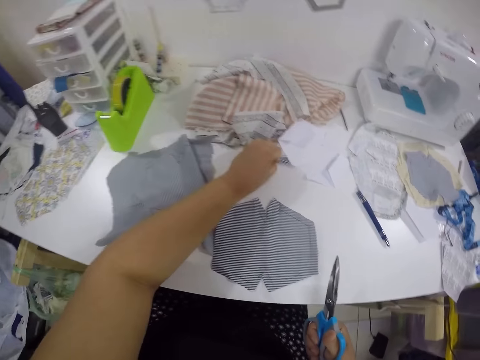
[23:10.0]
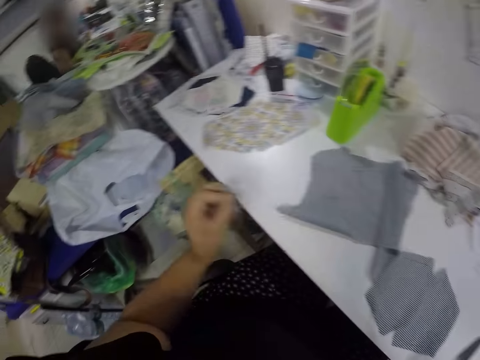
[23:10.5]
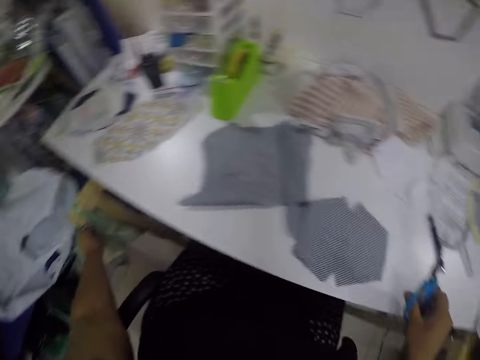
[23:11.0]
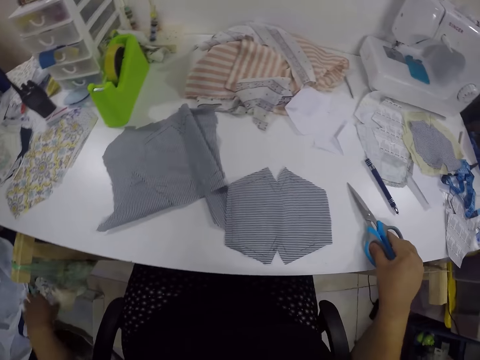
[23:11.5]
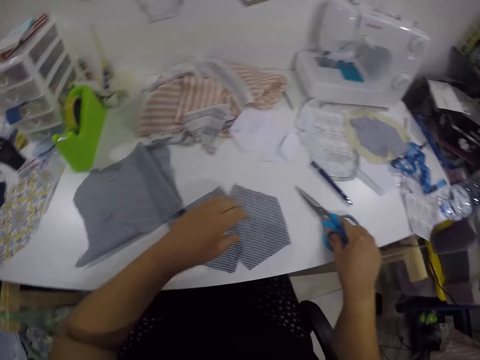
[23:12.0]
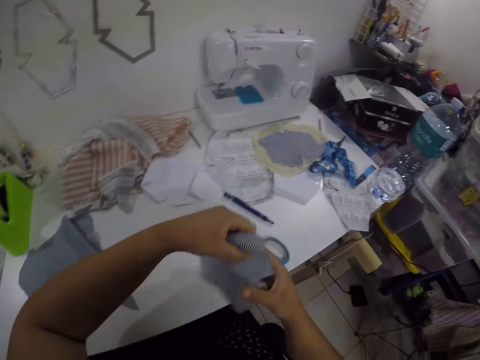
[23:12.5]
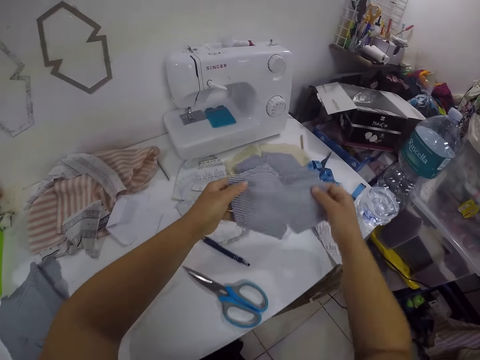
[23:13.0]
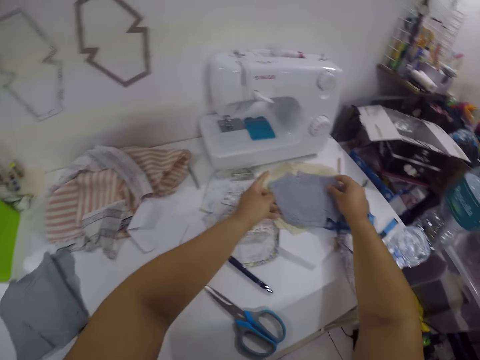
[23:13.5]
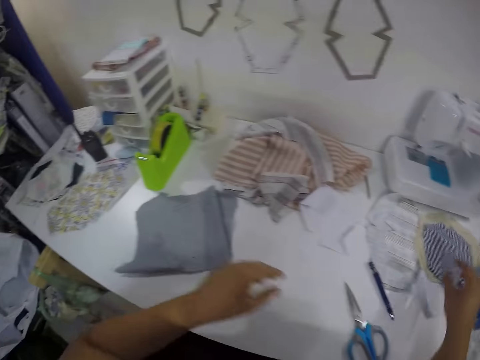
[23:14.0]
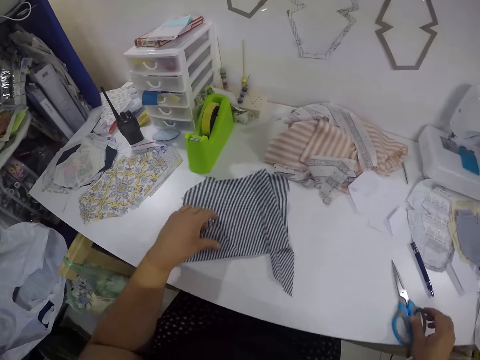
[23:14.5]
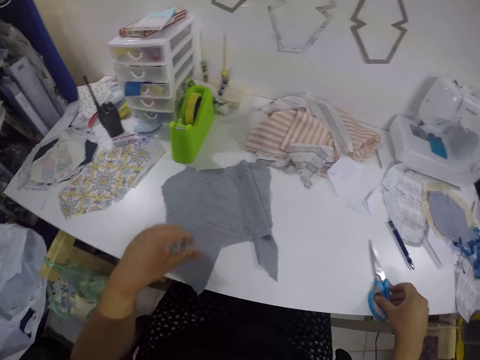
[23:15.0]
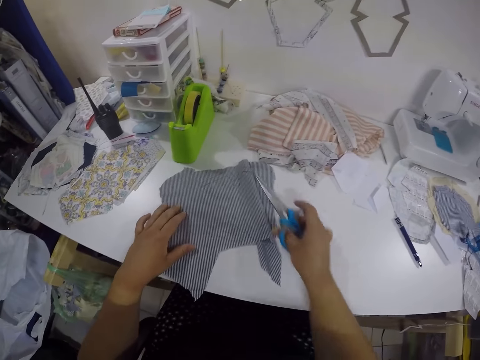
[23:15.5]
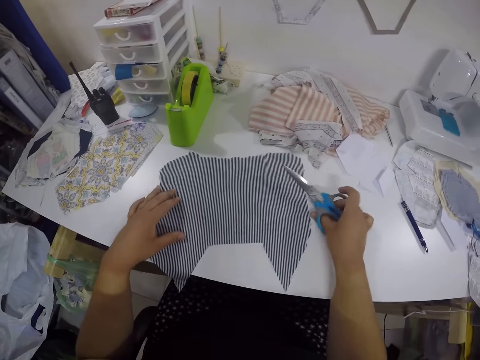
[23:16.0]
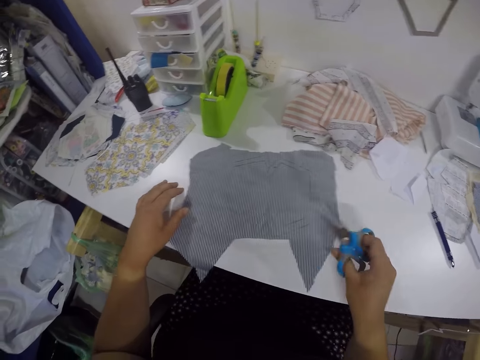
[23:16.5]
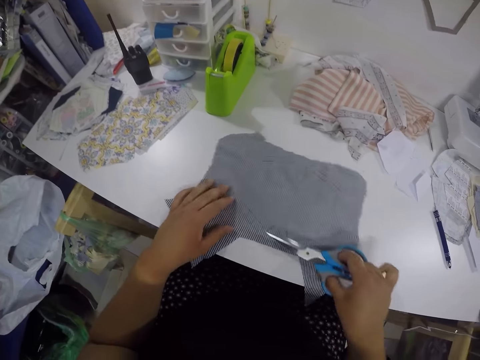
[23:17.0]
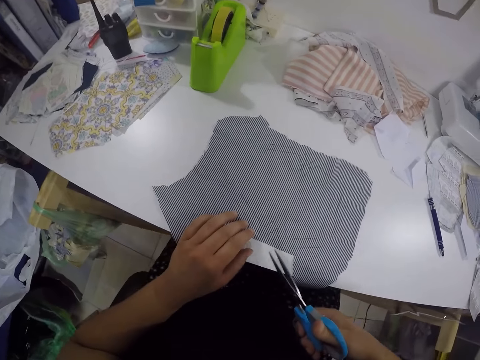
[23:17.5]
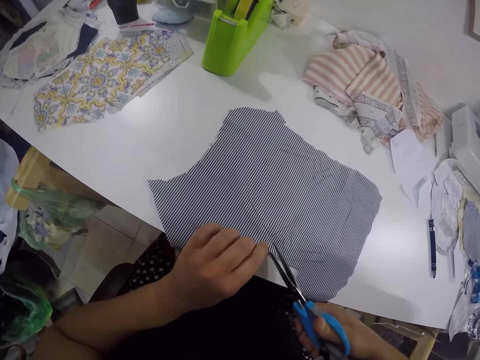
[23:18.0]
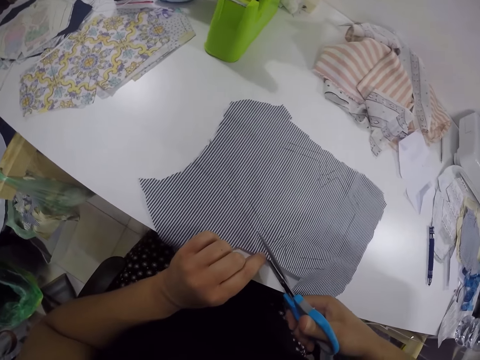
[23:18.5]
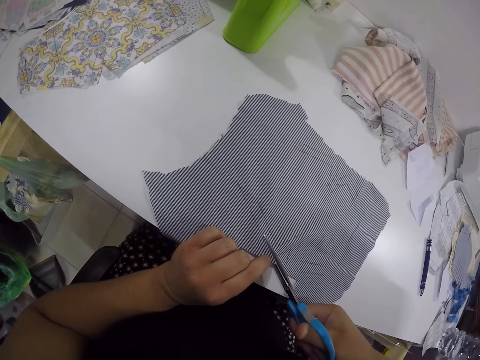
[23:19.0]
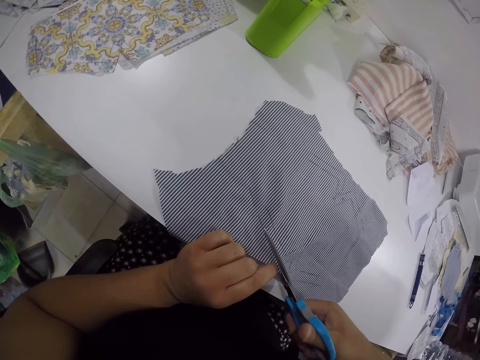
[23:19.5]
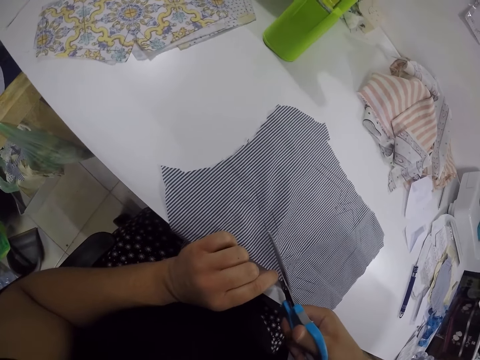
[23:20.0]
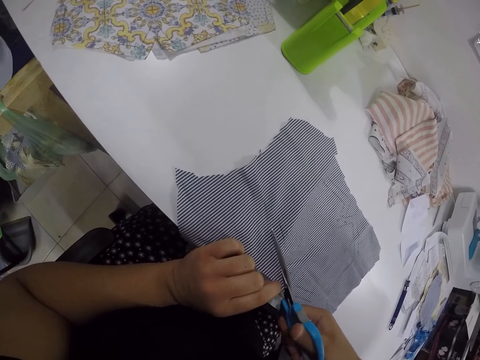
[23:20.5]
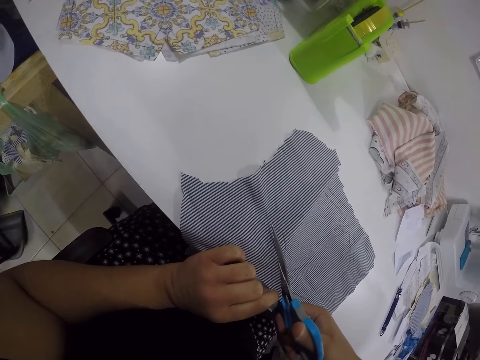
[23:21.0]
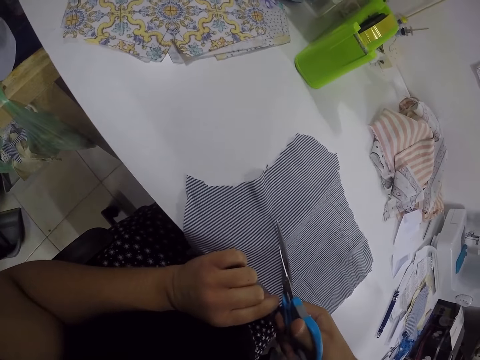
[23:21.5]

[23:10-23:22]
The camera wearer picks some pieces of cloth from the table with her left hand. She drops the pieces of cloth in a polythene bag with her left hand. She drops the scissors on the table with her right hand. She picks the piece of cloth from the table with her left hand. She holds the piece of cloth with both hands. She drops the piece of cloth on some cloths on the table with both hands. She adjusts the piece of cloth on the table with her left hand. She picks the scissors from the table with her right hand. She adjusts the piece of cloth on the table with both hands. She stretches the cloth with both hands. She cuts the piece of cloth with the scissors with both hands.

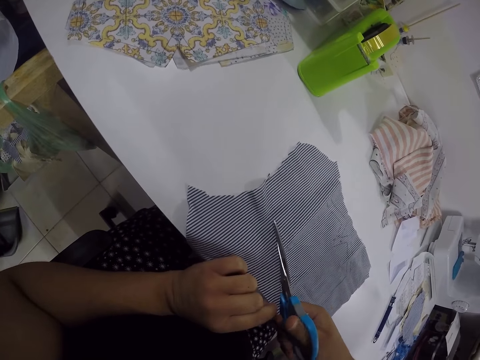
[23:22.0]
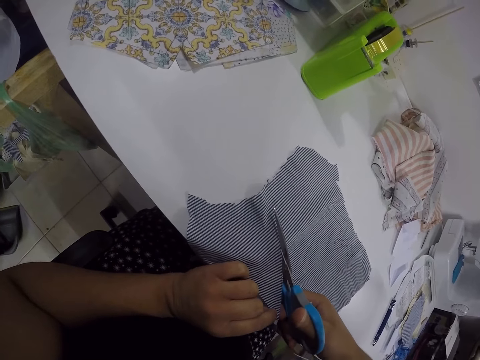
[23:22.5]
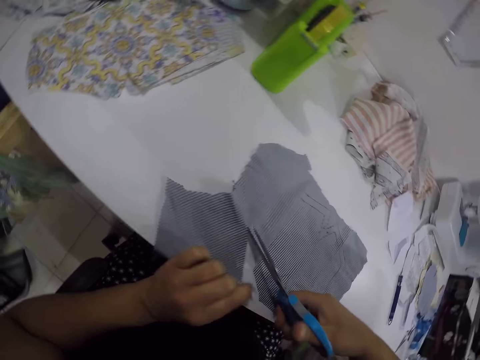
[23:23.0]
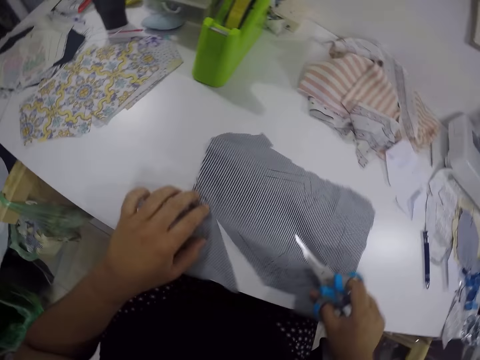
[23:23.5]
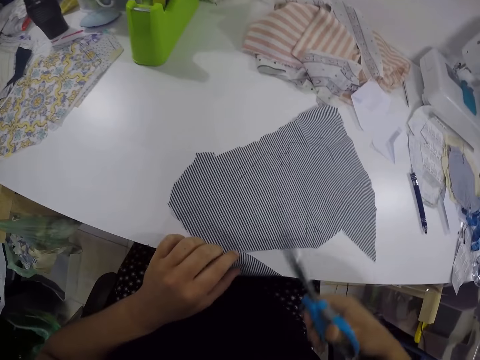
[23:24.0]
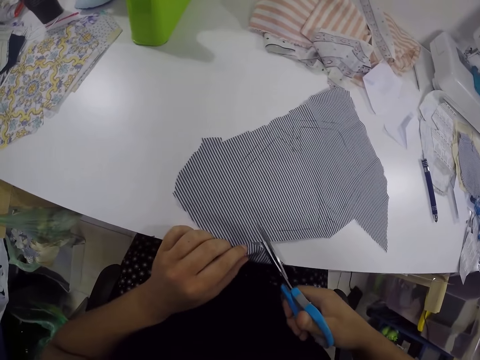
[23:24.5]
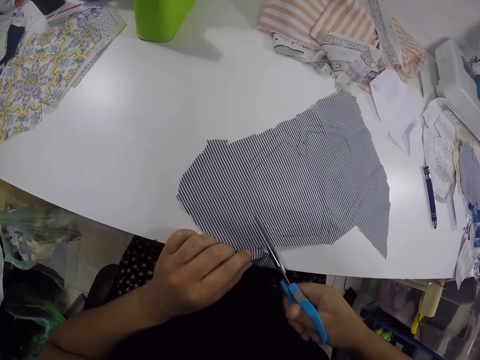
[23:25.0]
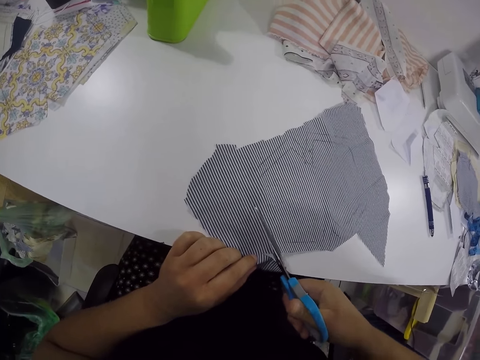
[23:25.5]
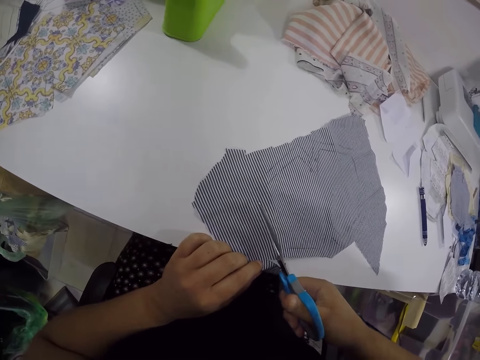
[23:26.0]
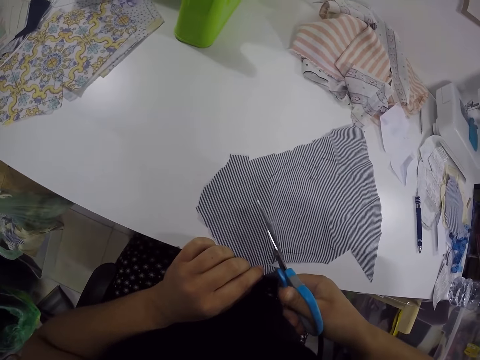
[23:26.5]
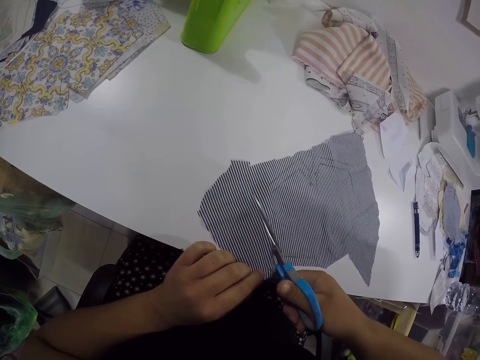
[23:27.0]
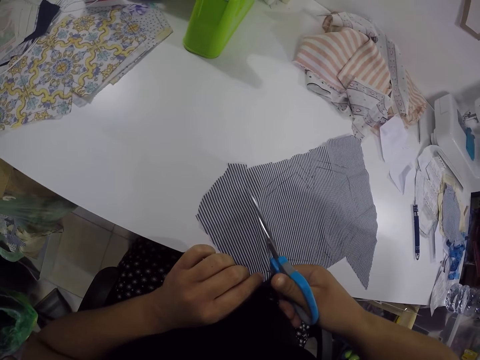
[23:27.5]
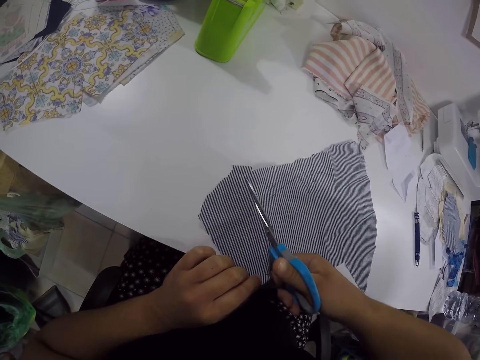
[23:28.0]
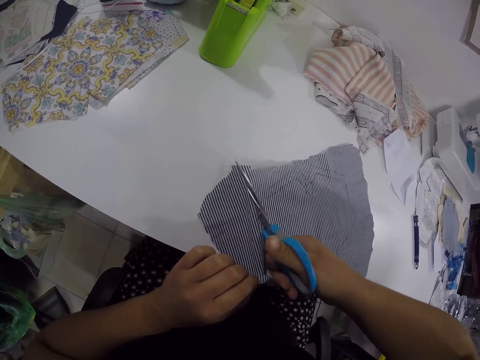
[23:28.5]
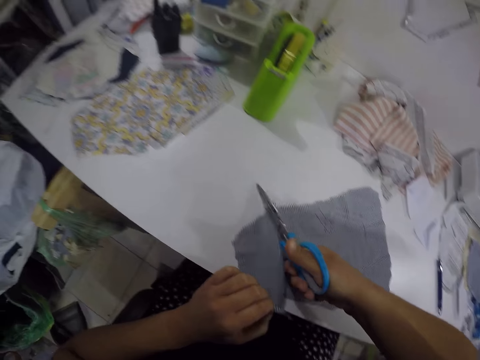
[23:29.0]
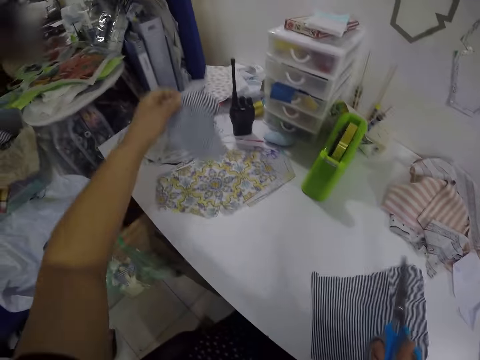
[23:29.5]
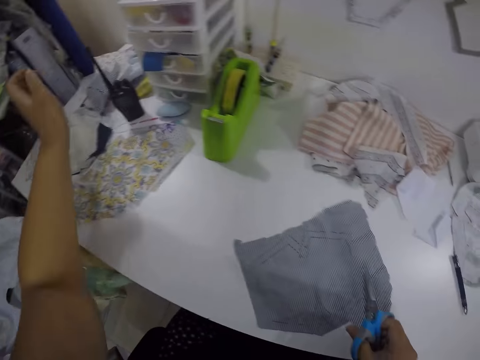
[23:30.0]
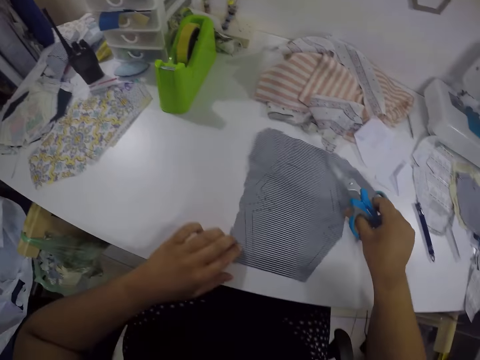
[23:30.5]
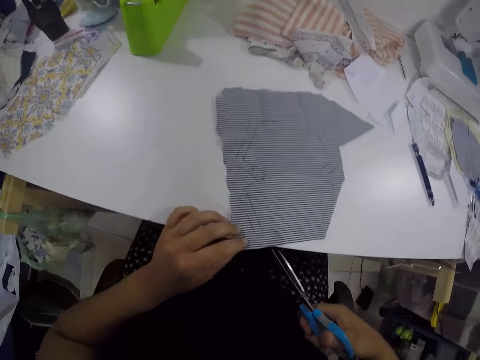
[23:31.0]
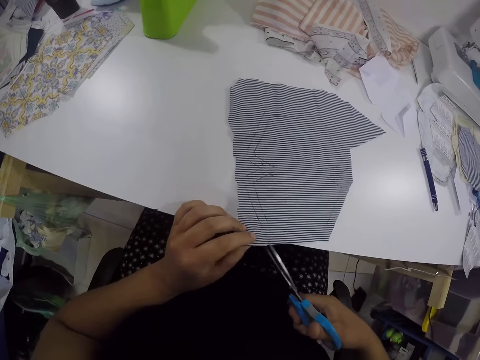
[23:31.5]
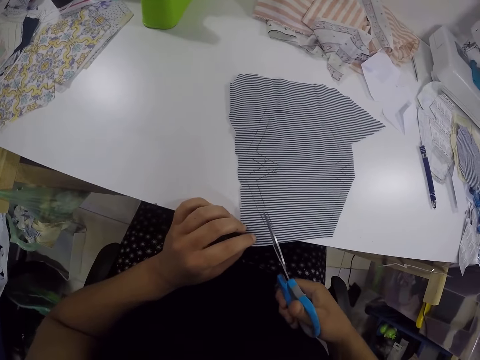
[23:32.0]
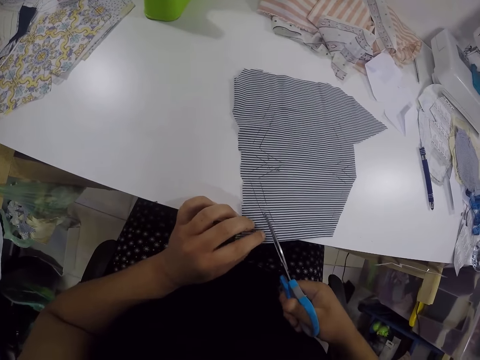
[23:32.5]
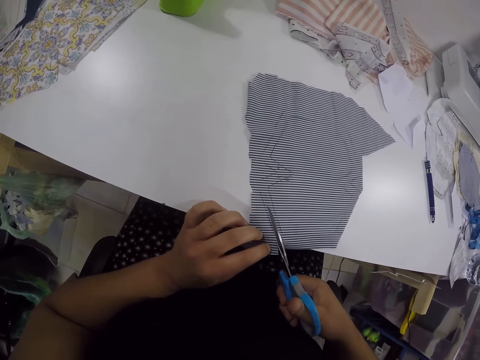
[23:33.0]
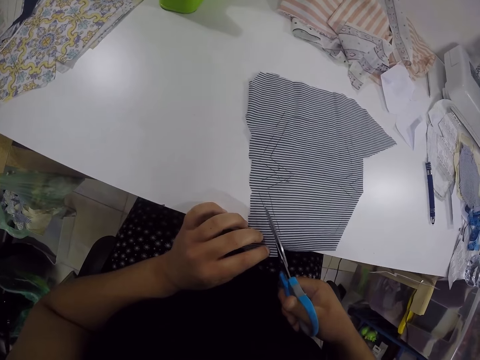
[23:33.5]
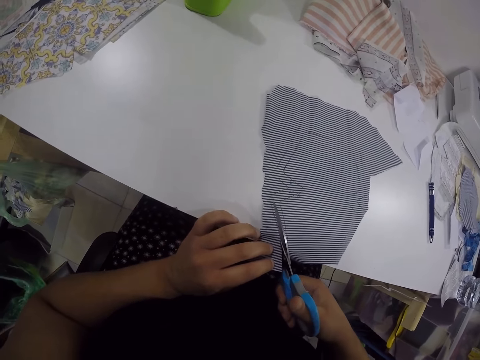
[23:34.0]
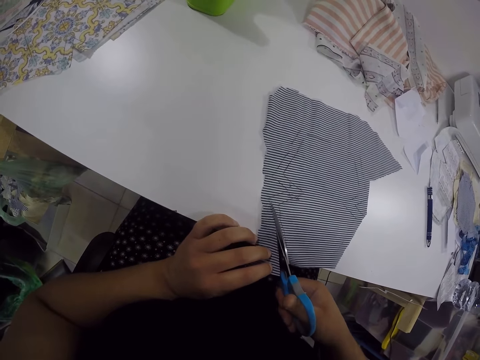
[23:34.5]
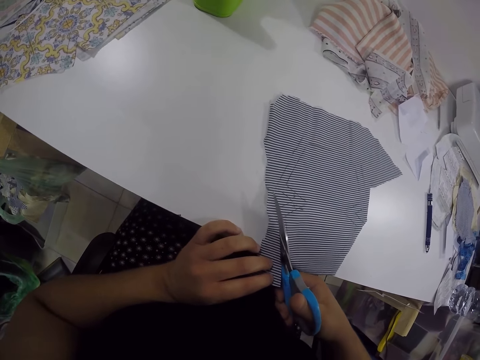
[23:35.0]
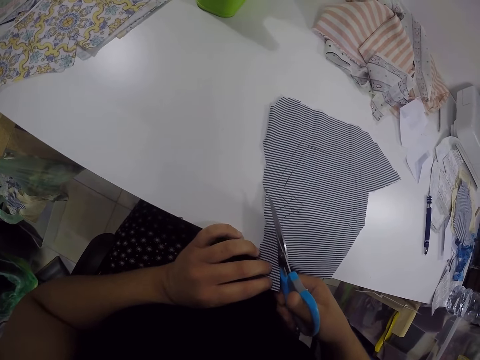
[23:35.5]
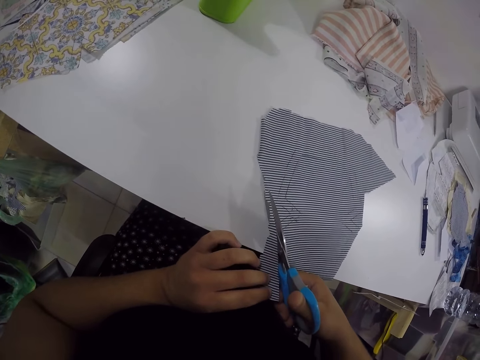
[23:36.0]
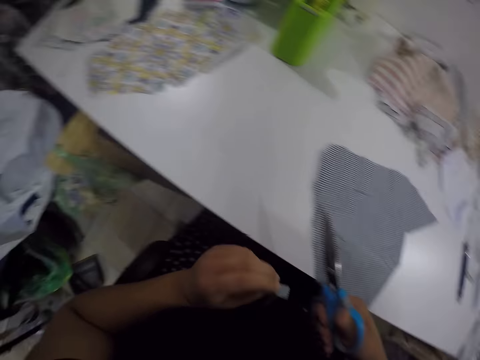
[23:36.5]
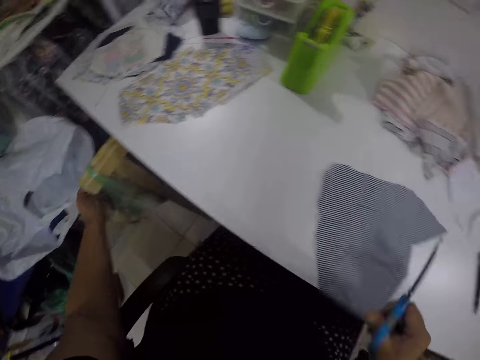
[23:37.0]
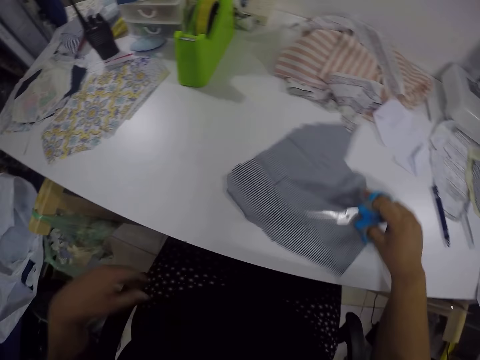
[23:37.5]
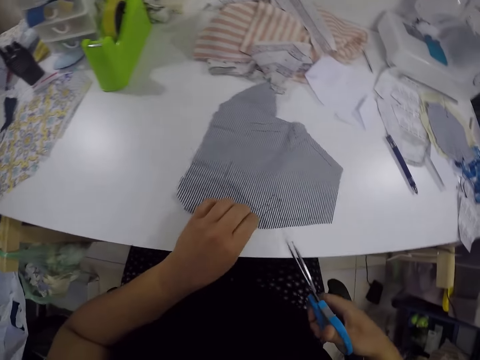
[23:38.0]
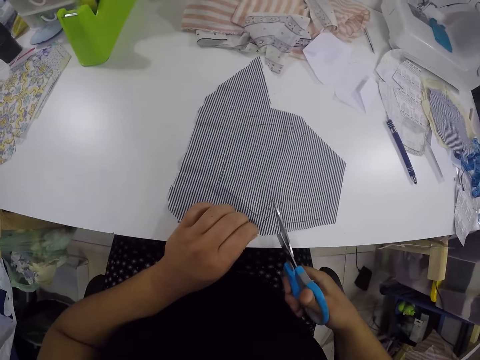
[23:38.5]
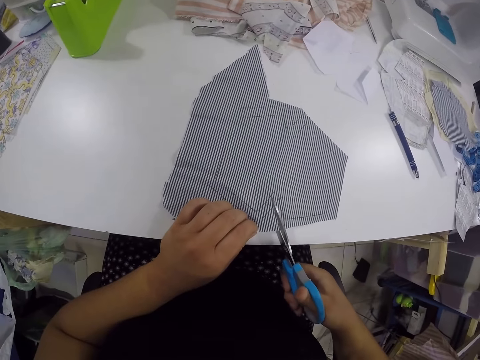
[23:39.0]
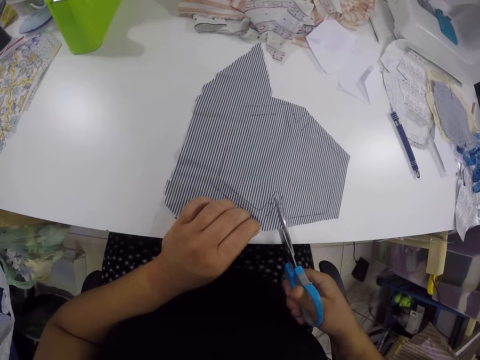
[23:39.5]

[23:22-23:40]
The camera wearer adjusts the piece of cloth on the table with both hands. She turns the cloth. She cuts the piece of cloth with the scissors with both hands. She drops the piece of cloth on some cloths on the table with her left hand. She adjusts the piece of cloth on the table with both hands. She cuts the piece of cloth with the scissors with both hands. She drops the small piece of cloth in the polythene bag with her left hand. She adjusts the piece of cloth on the table with her right hand. She cuts the piece of cloth with the scissors with both hands.
